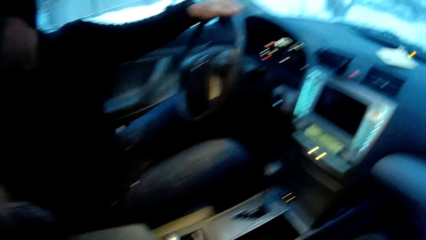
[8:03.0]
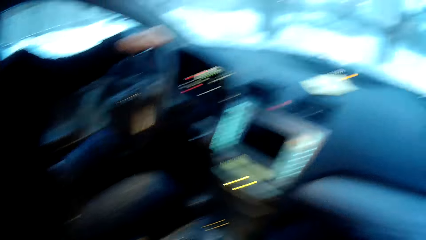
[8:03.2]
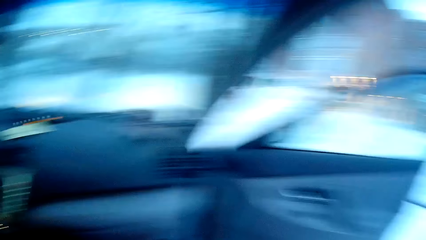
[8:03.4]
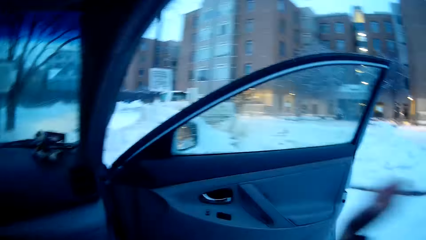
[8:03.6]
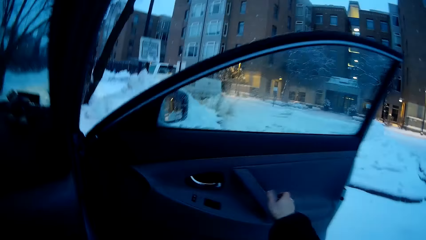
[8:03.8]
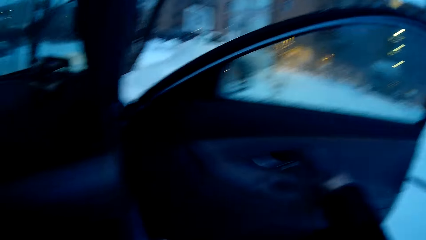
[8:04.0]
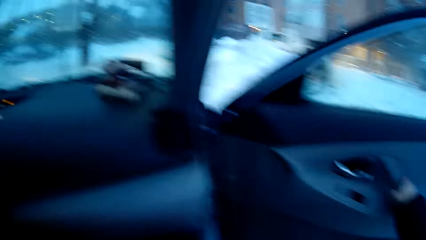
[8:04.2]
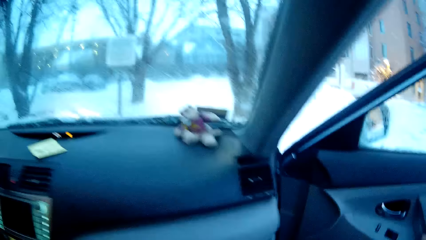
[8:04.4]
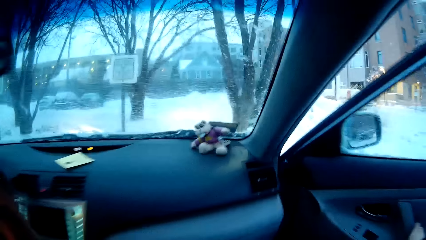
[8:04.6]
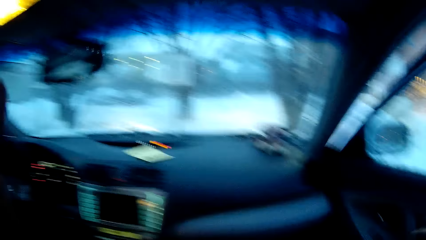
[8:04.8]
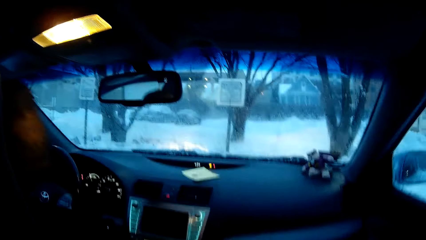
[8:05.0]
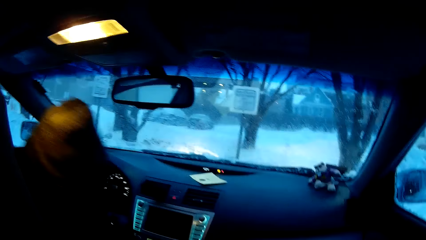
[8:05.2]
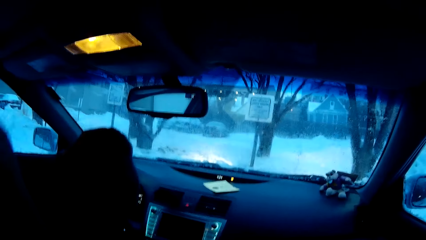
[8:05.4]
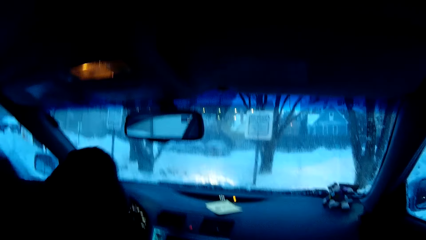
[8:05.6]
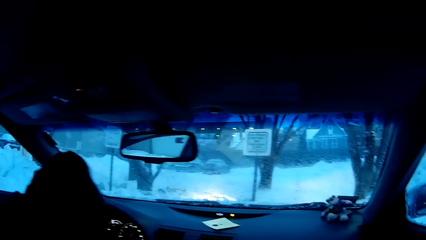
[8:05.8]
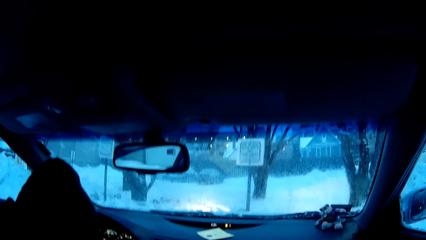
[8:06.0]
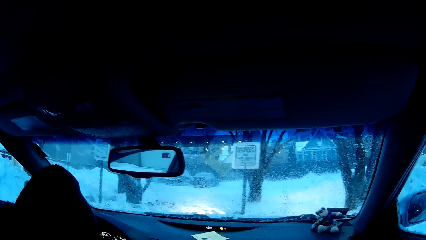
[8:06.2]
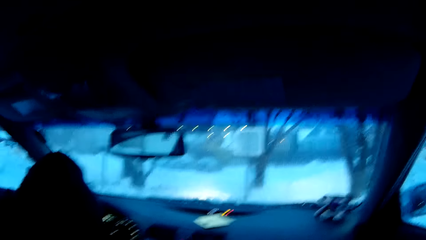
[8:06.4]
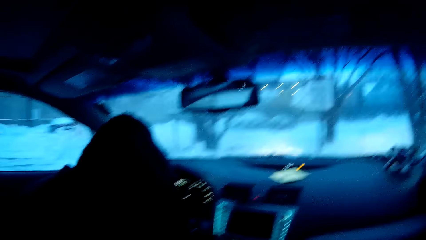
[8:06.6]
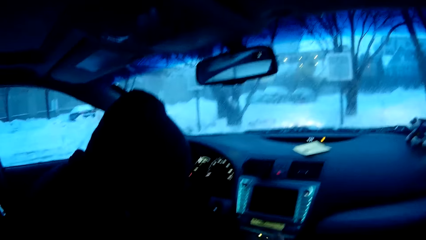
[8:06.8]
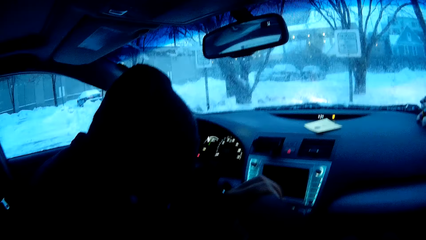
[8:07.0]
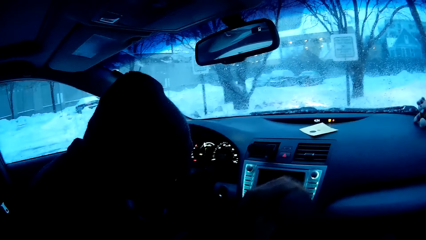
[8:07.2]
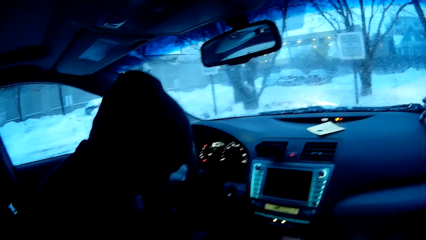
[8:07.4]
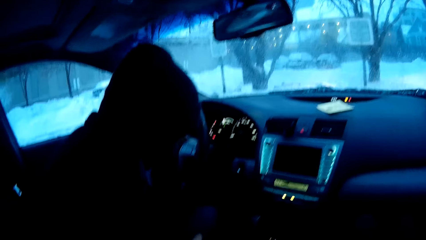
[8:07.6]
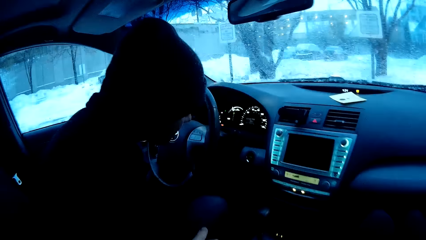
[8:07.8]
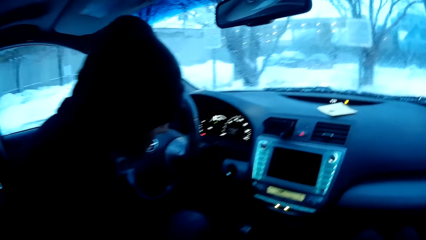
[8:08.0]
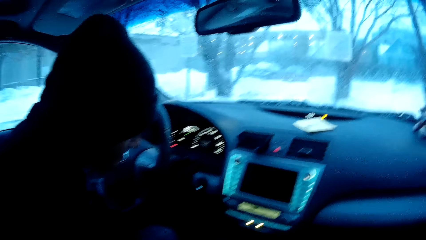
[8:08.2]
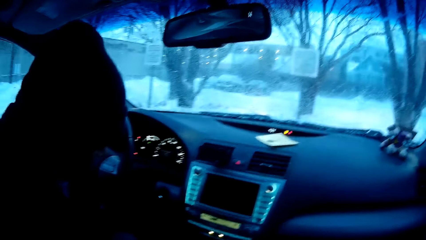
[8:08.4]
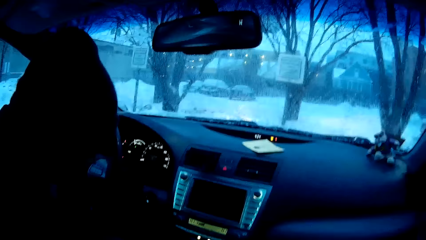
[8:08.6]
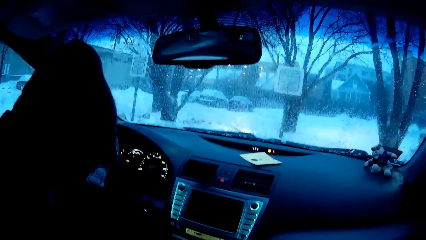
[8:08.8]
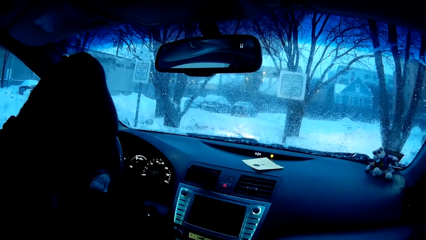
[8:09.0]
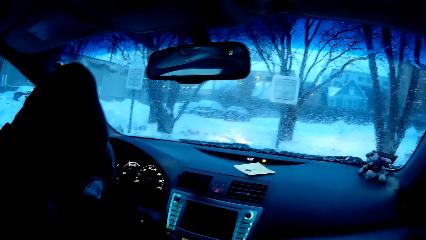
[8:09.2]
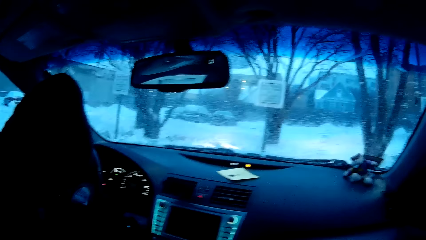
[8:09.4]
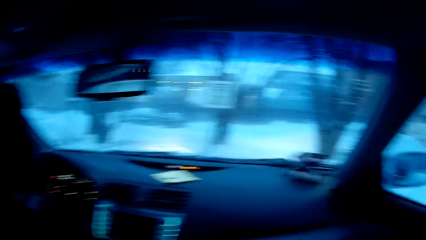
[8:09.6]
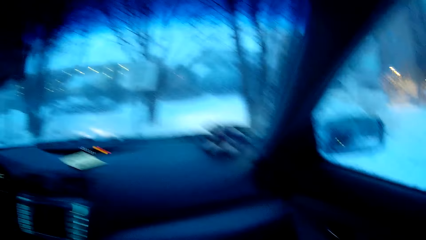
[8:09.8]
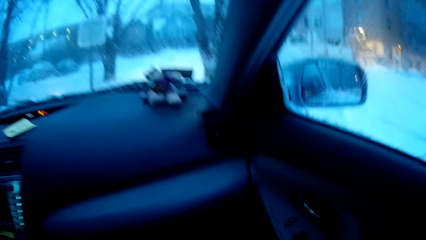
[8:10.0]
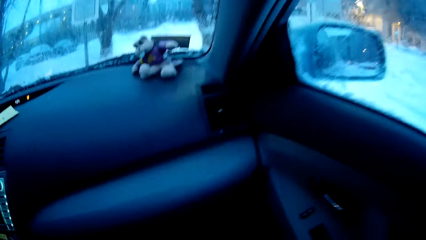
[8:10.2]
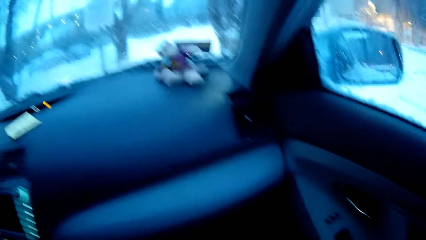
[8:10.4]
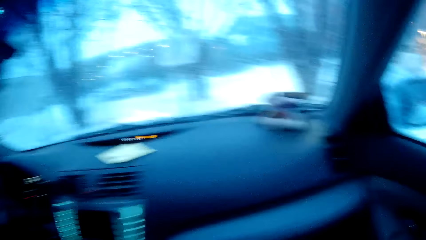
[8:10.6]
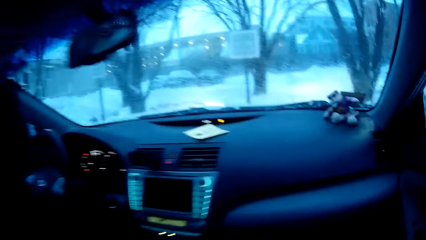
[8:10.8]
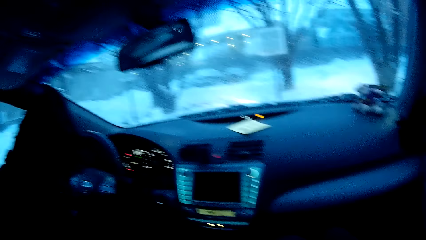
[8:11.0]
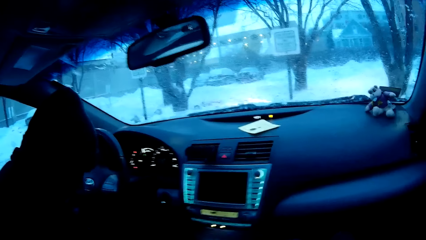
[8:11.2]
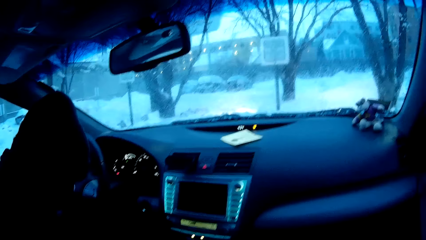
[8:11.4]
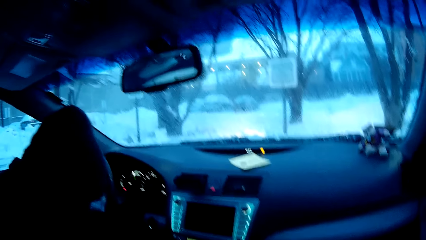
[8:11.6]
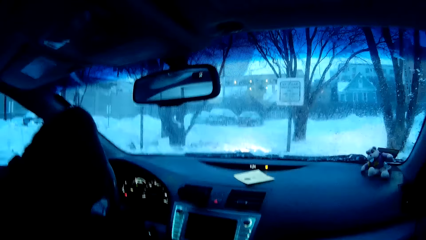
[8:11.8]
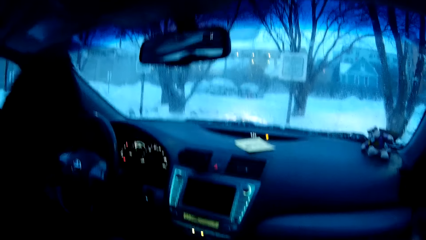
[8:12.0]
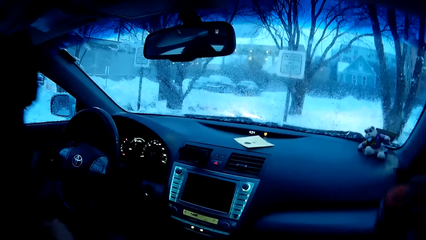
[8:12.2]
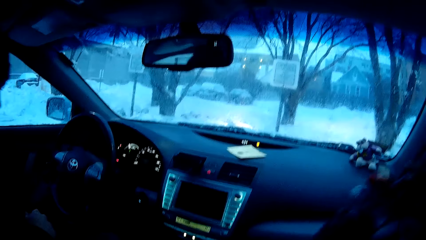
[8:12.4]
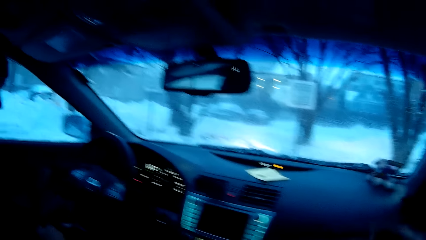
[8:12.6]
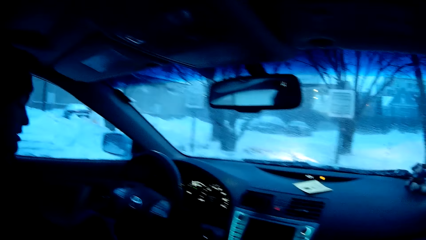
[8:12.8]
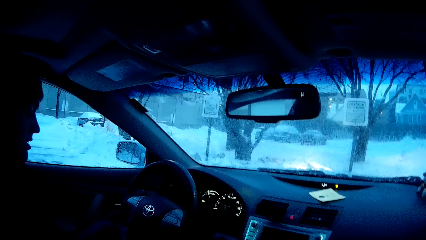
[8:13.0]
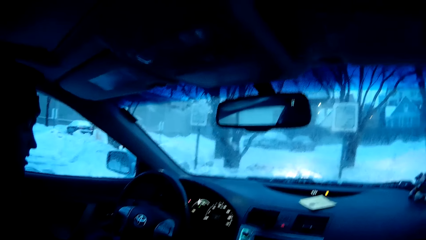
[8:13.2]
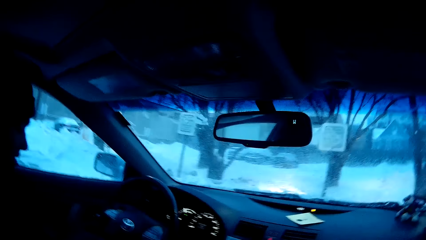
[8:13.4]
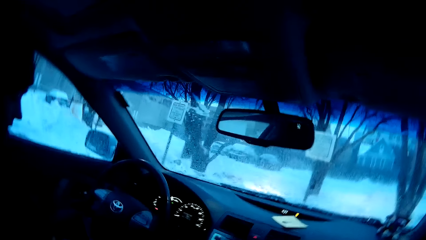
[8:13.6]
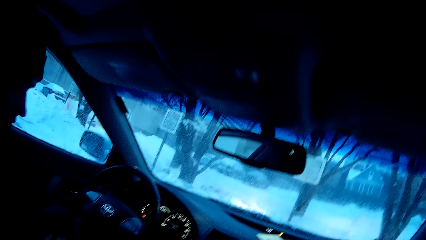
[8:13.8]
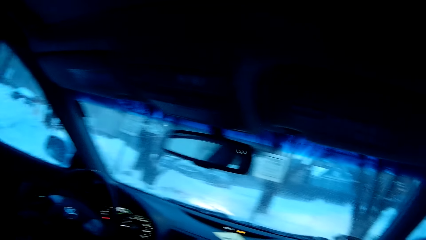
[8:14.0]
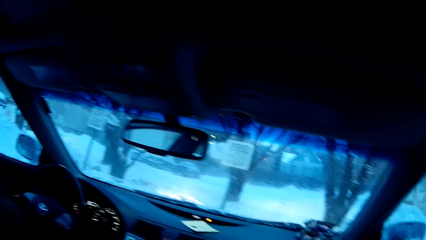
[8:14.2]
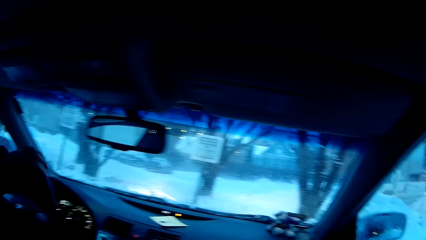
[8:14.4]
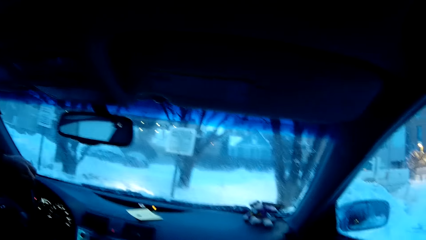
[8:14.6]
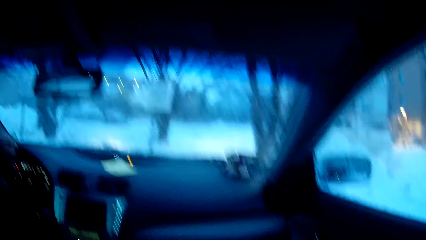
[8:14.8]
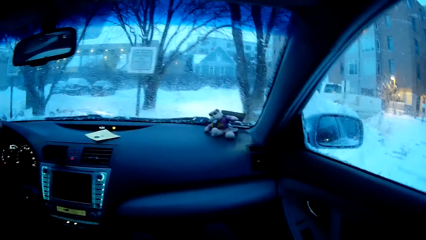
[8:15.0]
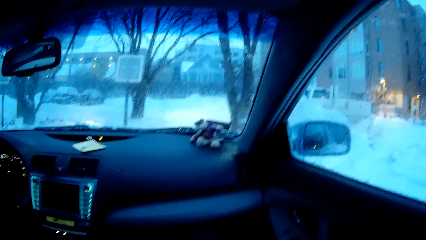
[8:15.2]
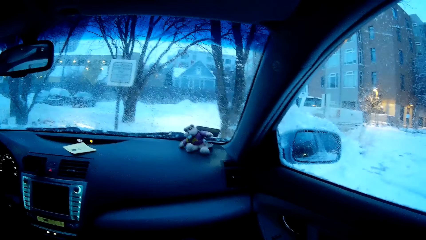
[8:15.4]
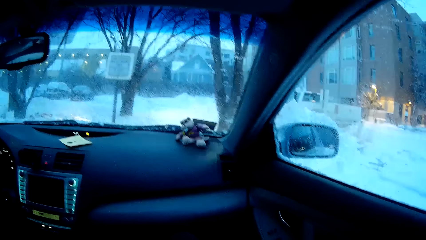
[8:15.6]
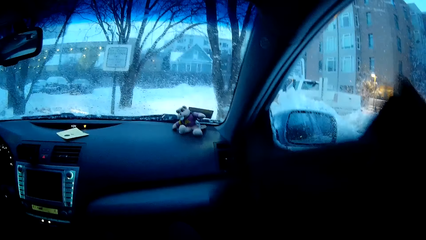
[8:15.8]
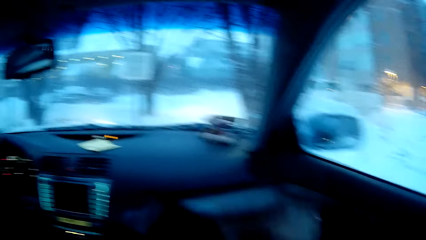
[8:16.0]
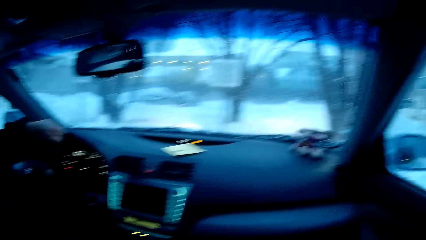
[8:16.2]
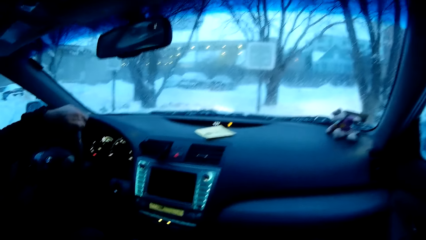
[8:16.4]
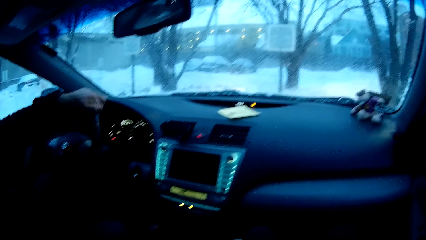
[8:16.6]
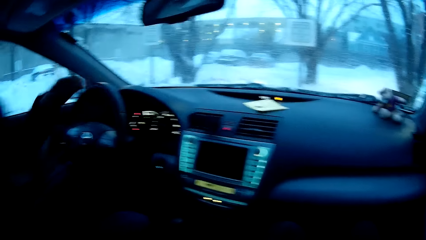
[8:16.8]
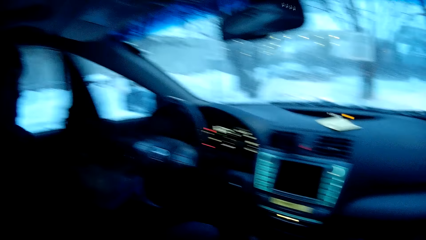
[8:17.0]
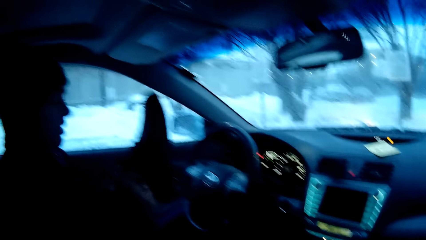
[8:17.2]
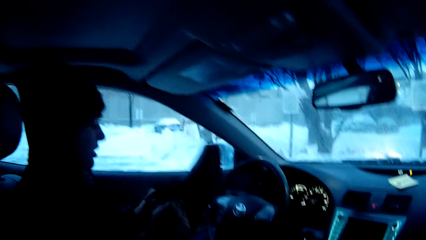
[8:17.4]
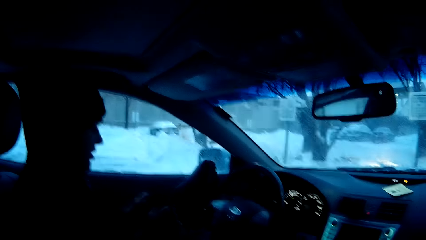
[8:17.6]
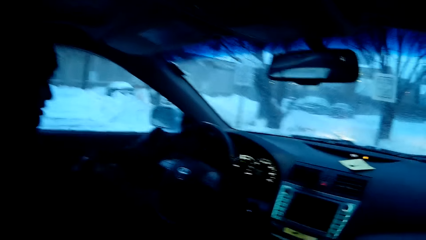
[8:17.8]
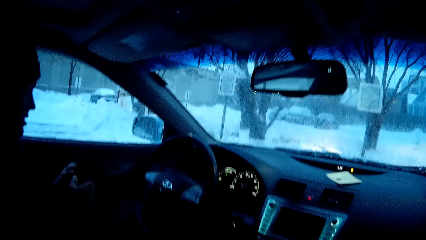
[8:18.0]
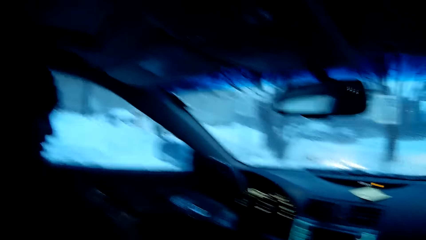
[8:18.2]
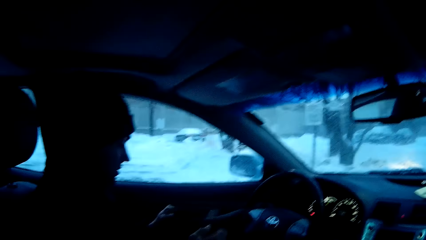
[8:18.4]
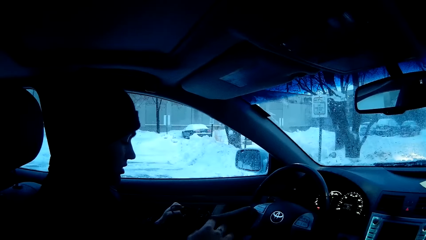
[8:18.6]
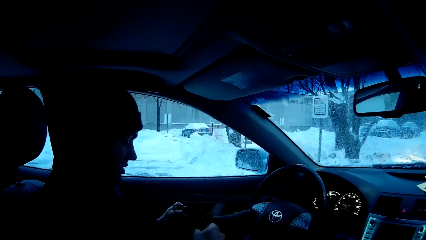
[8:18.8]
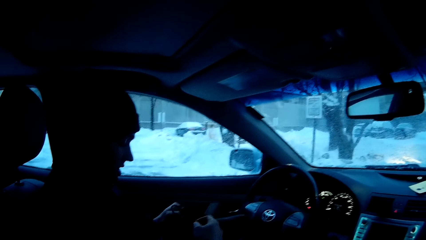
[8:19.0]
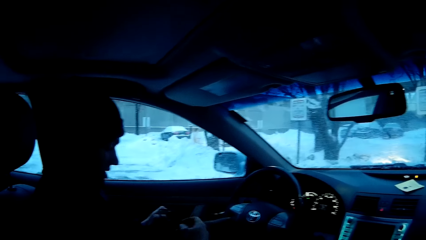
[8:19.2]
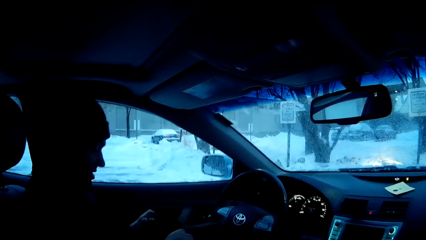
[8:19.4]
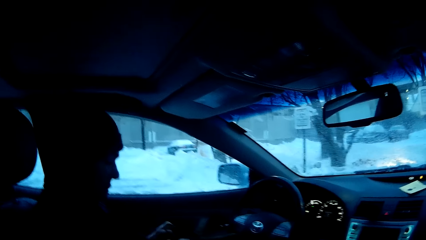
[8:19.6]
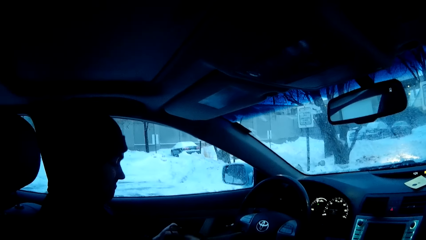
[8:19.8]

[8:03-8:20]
The man places the gloves on the back seat. The camera wearer closes the car door. He moves his body. The man starts the car. The man closes the shoe laces. The man holds shoes.
